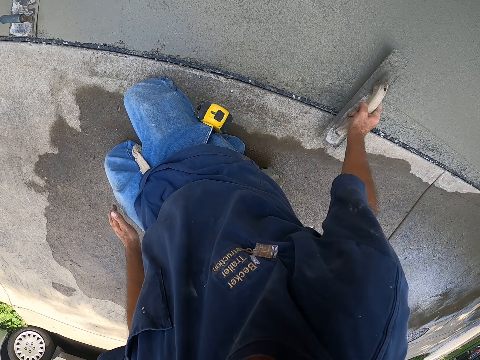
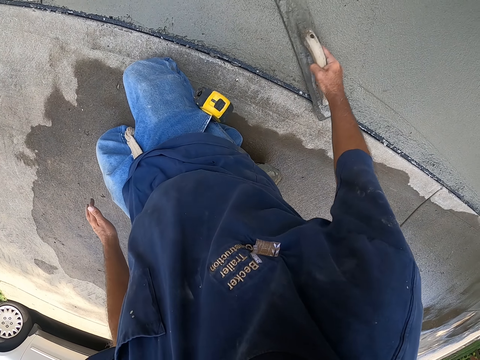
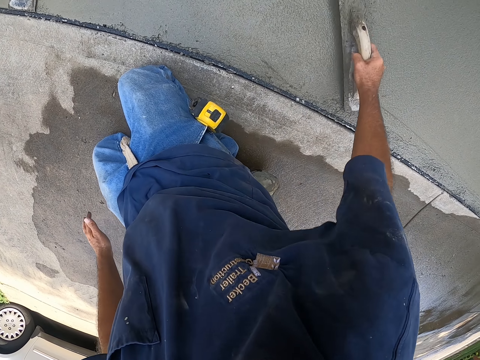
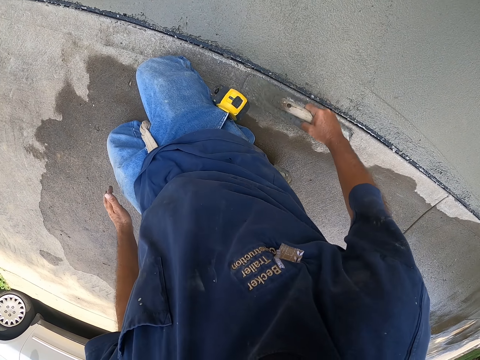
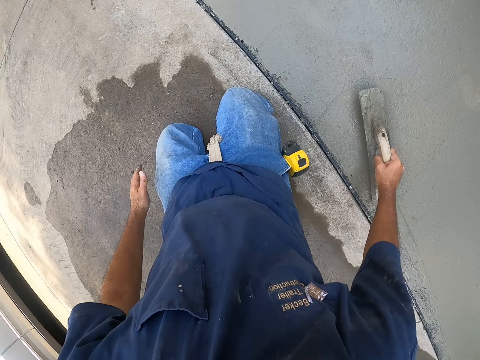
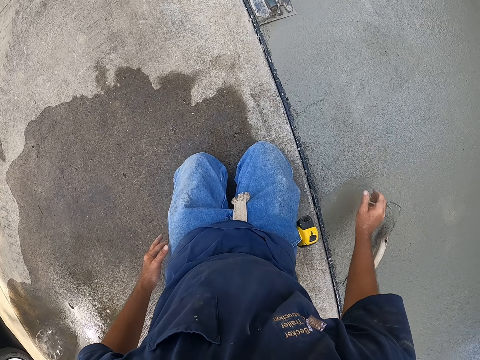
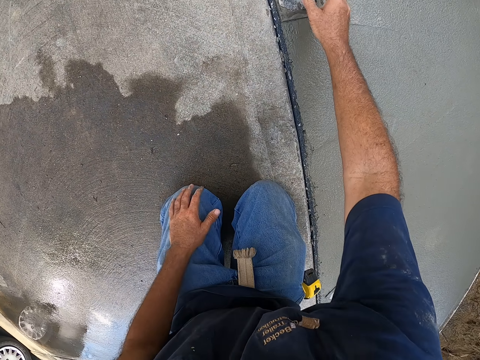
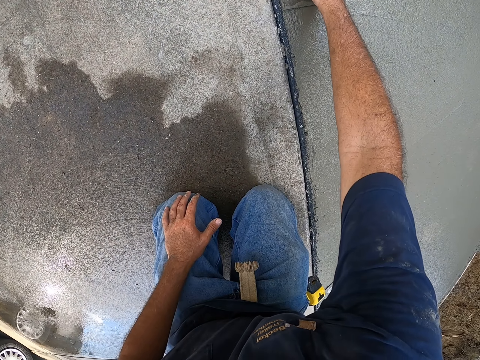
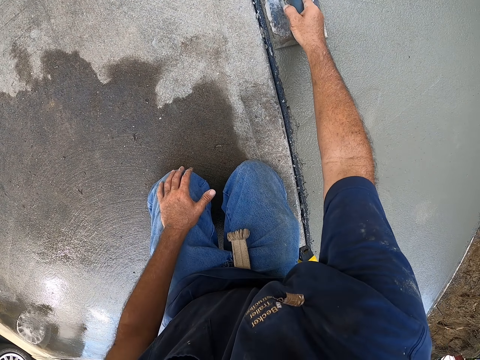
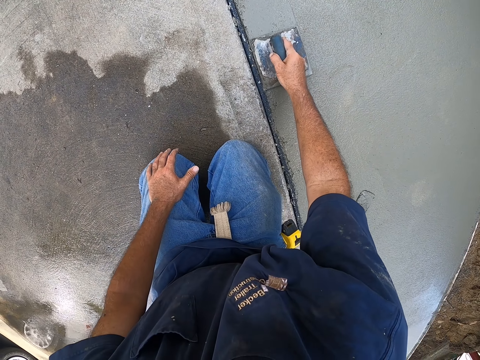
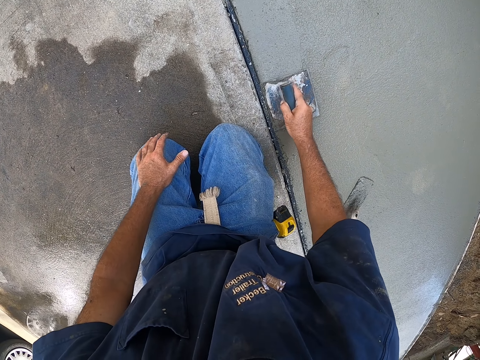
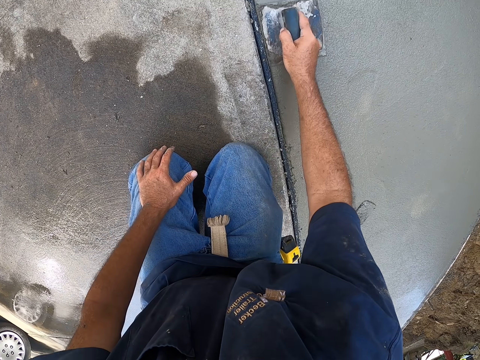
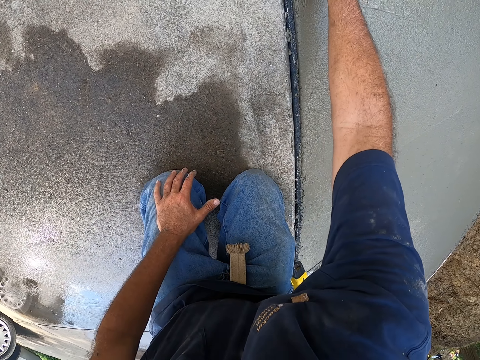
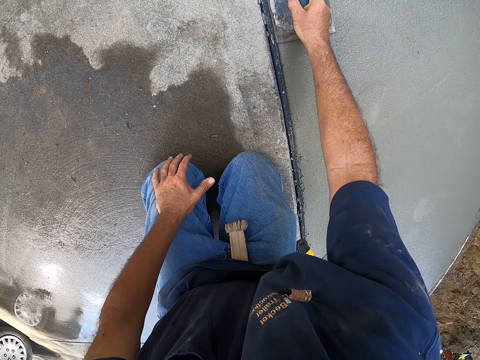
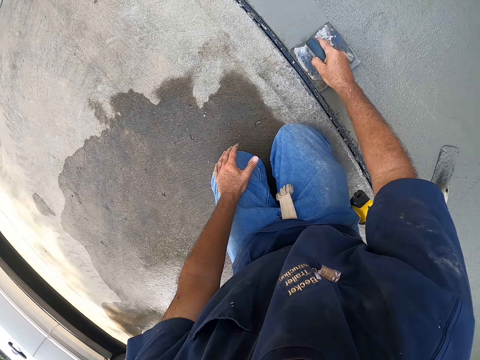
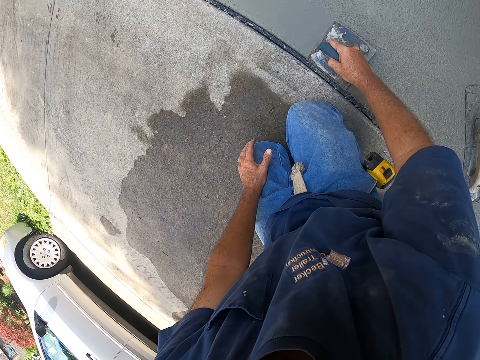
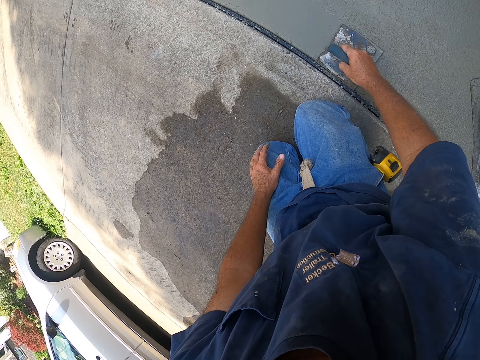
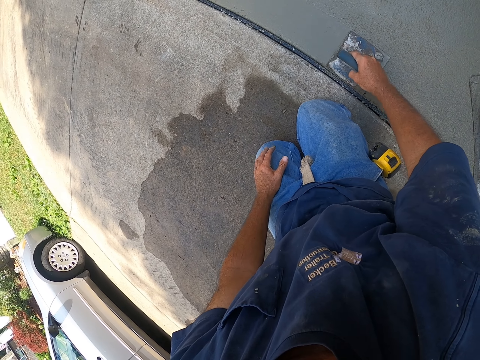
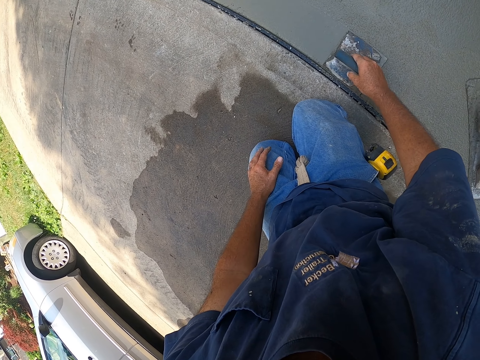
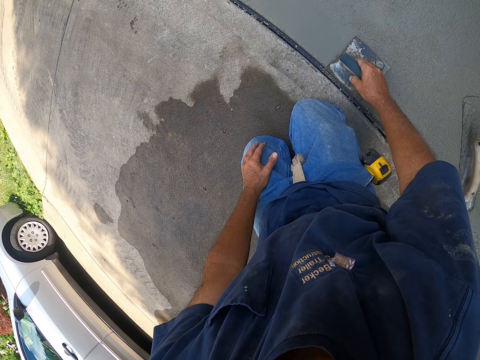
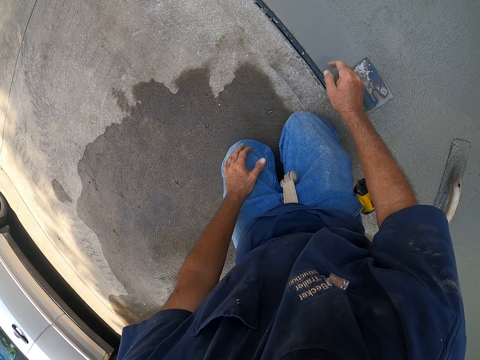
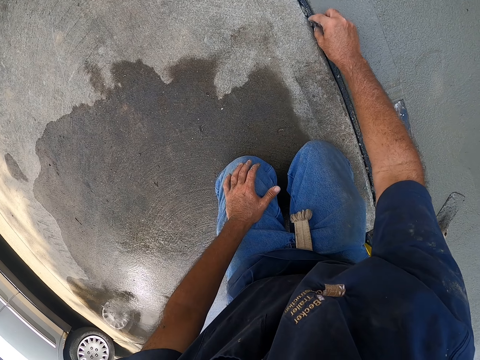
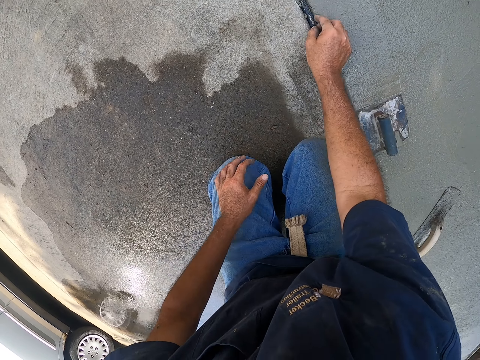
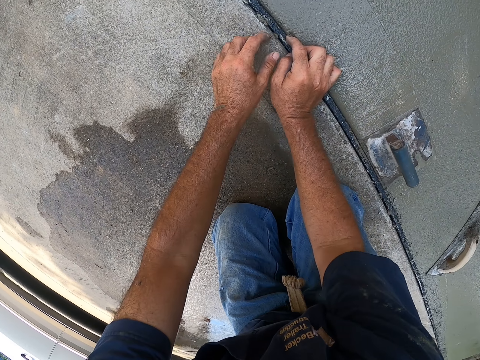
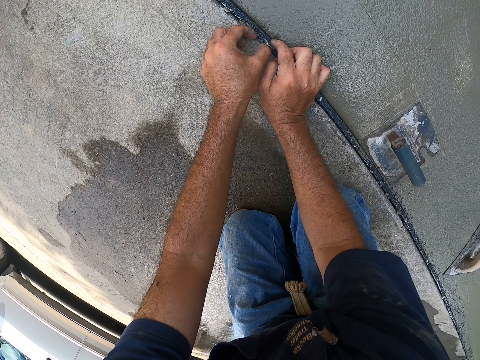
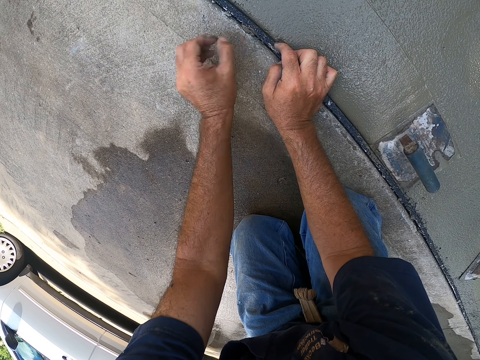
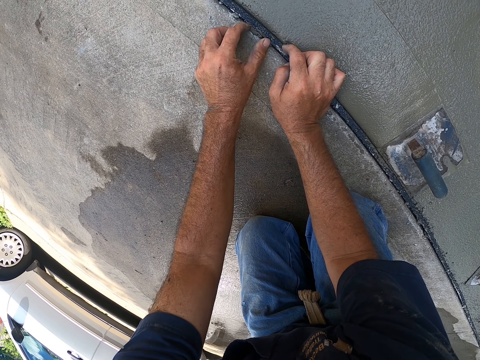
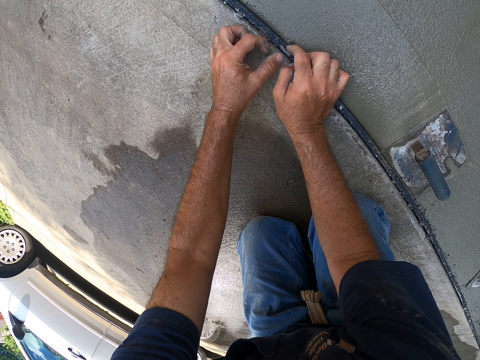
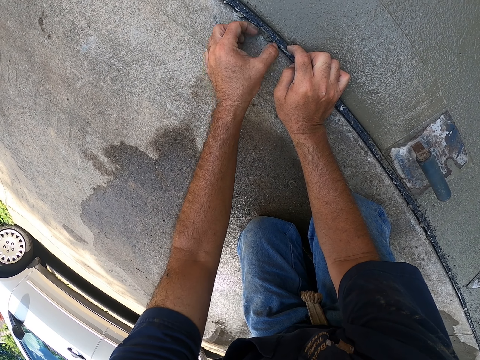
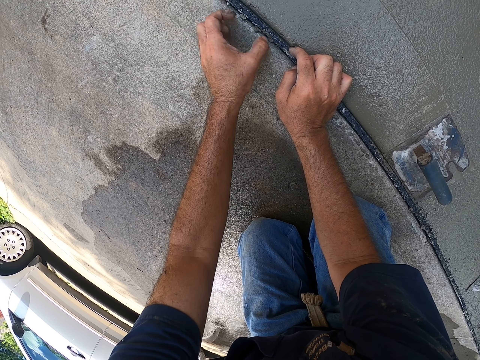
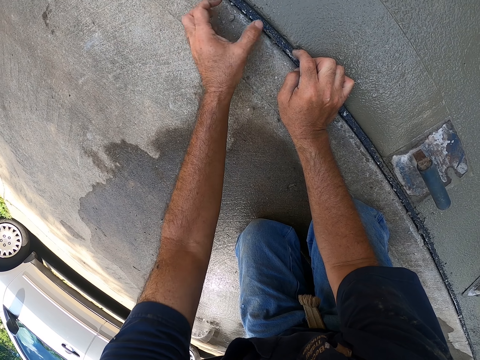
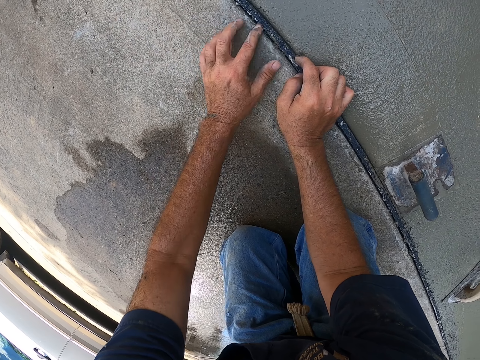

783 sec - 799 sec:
The camera wearer plasters using the steel trowel. They level the concrete. They fix the edge of the stairs. They remove stones from the strip.

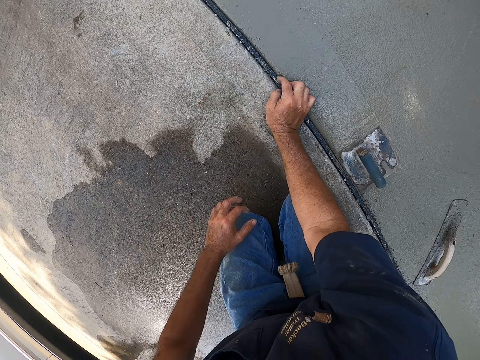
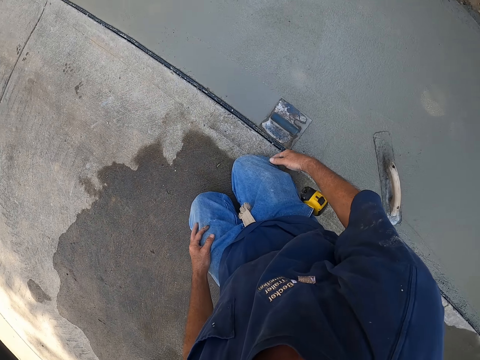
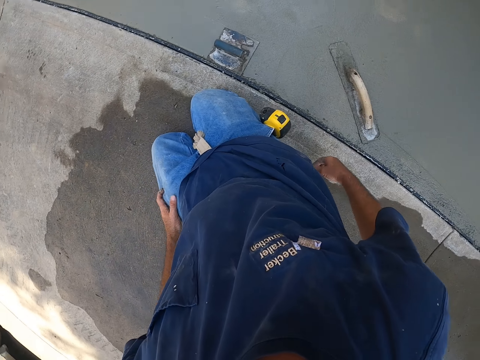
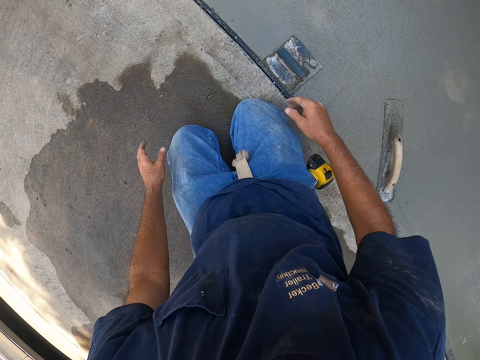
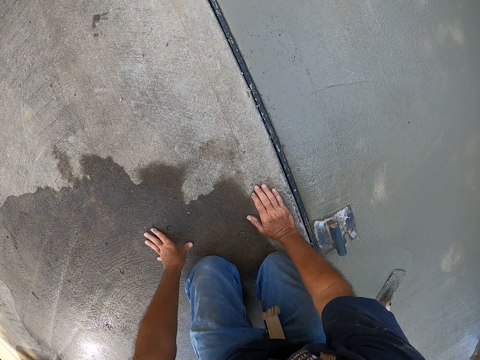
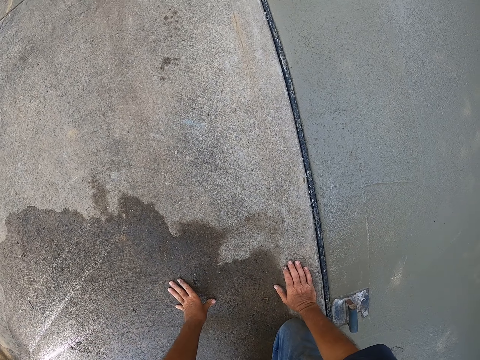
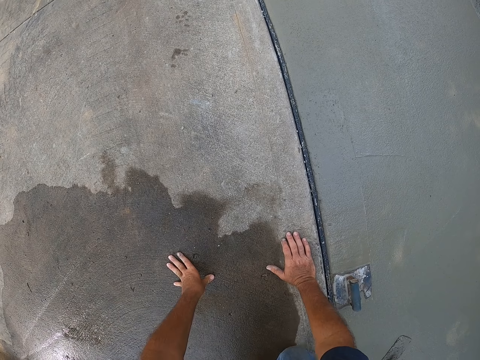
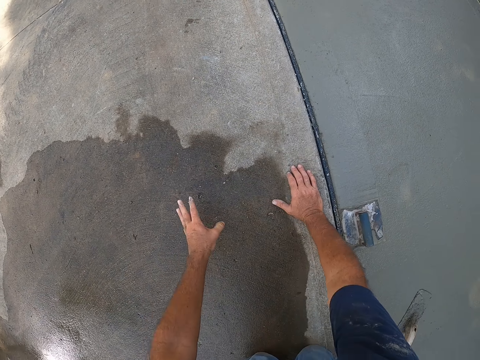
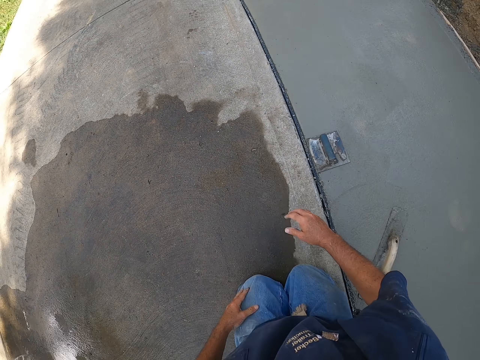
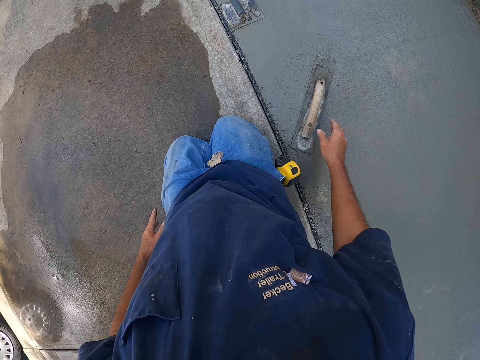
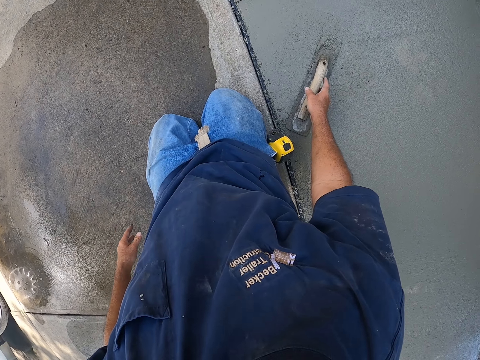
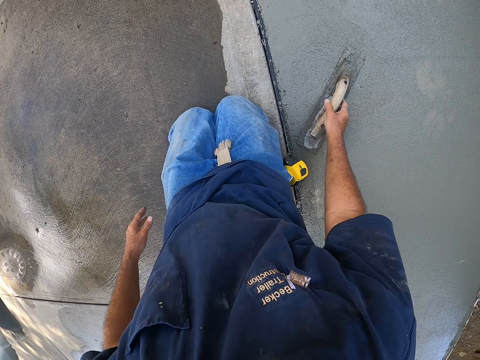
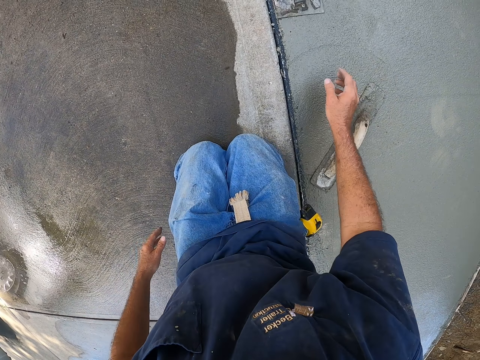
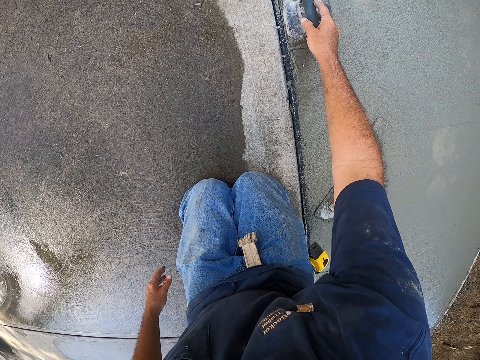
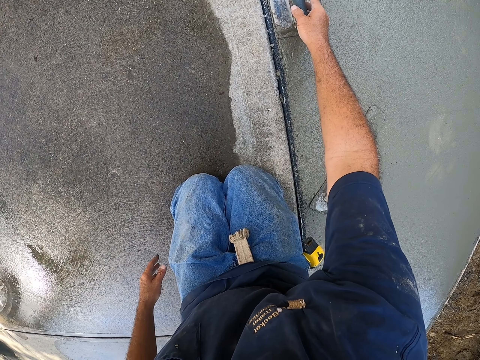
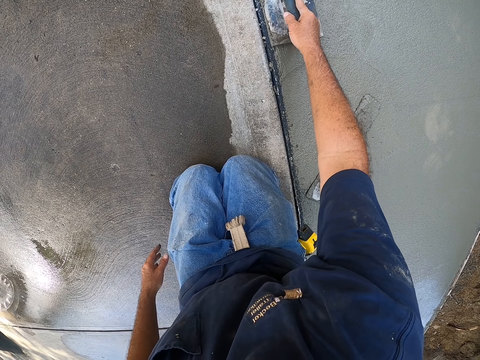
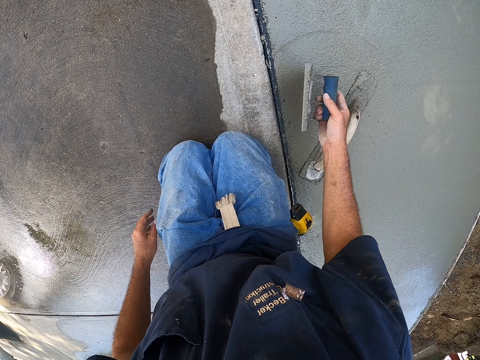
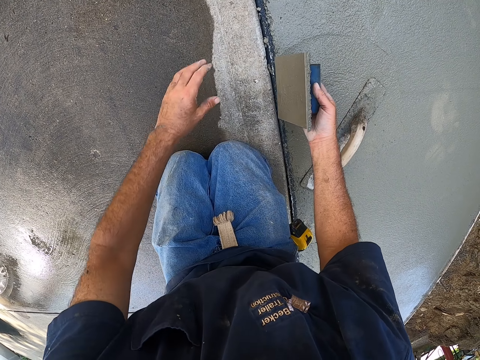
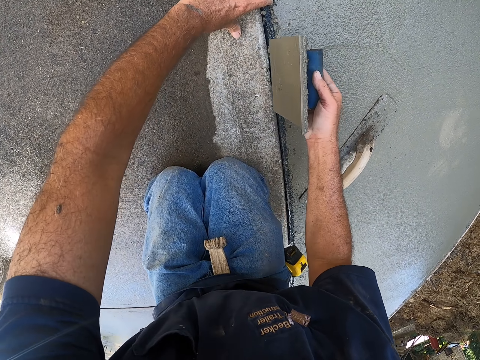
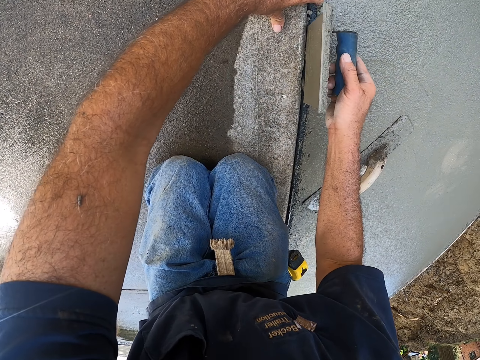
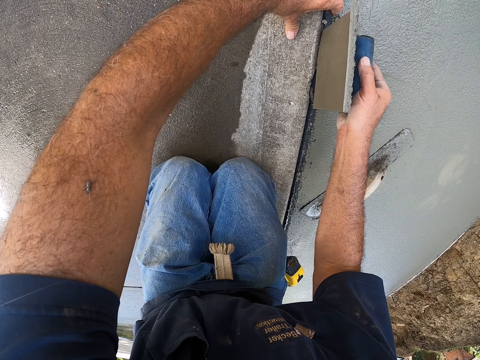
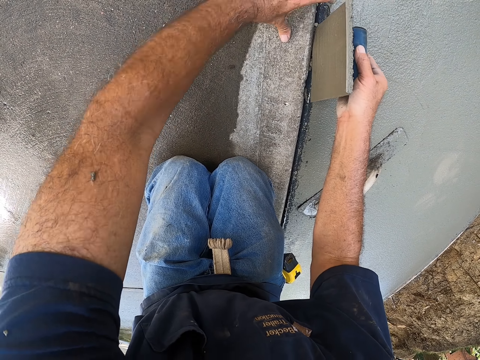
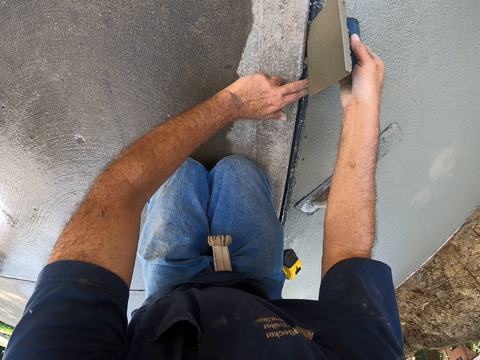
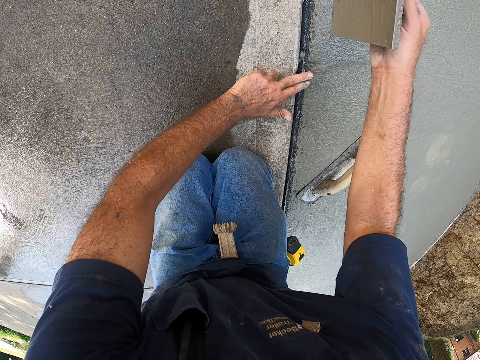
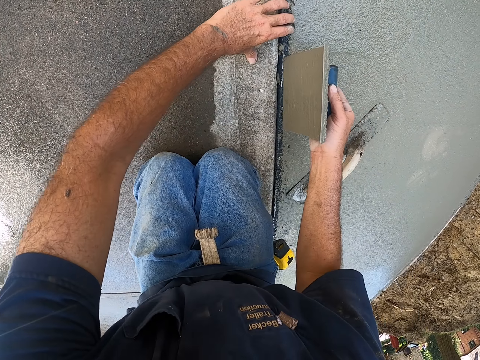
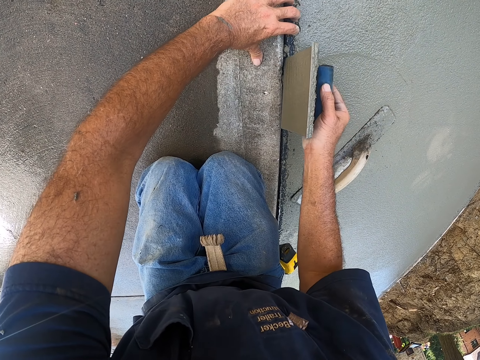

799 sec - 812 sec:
The camera wearer crawls. They hold the wooden trowel. They pick up a steel trowel from the concrete. They plaster the edge of the stairs.
